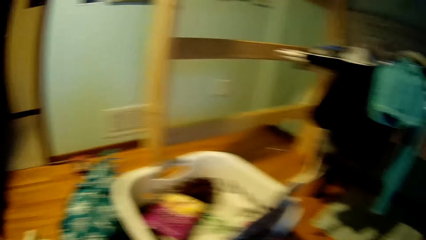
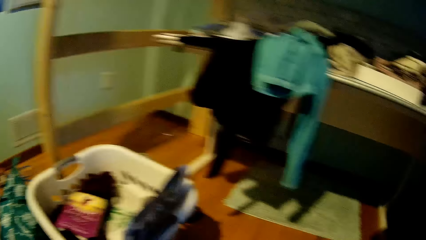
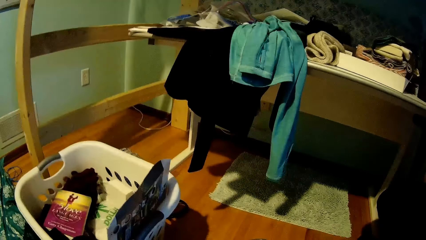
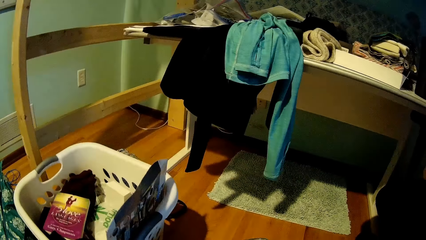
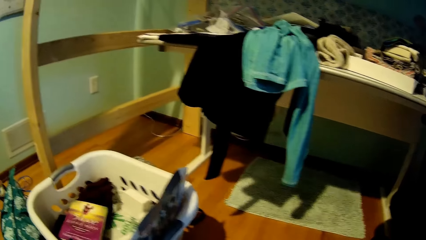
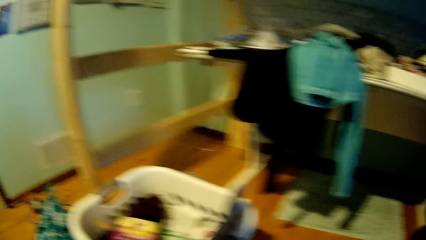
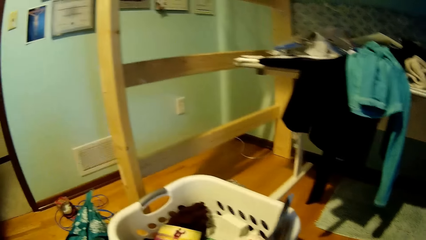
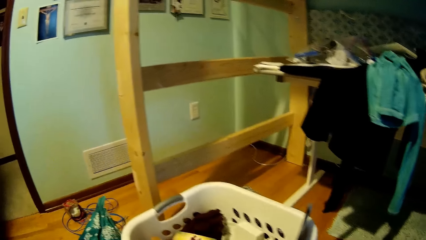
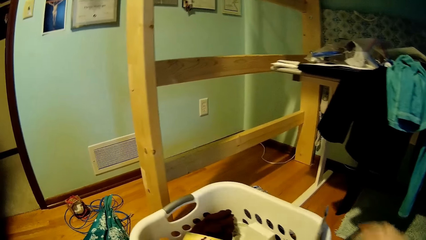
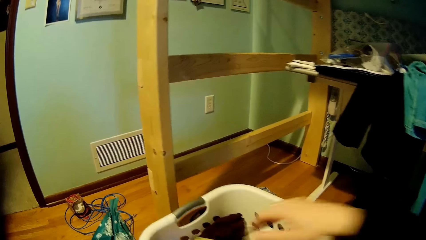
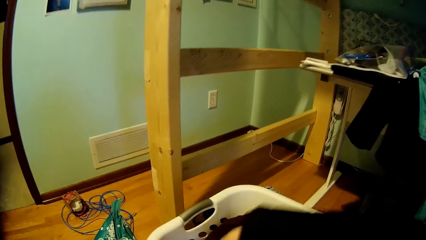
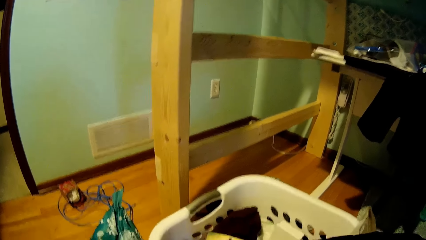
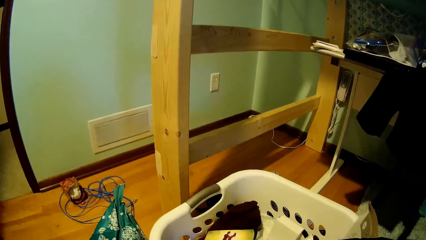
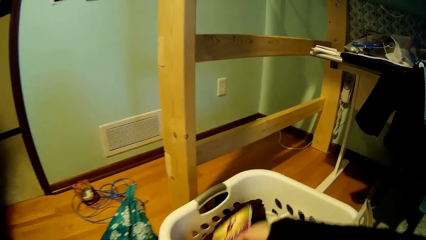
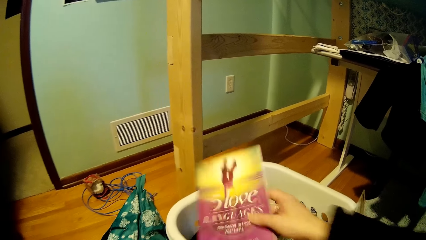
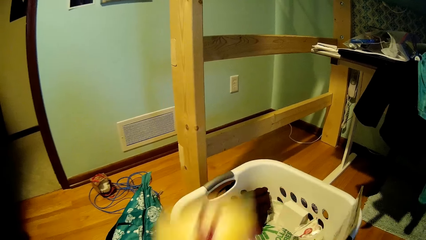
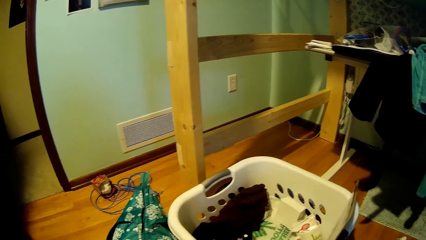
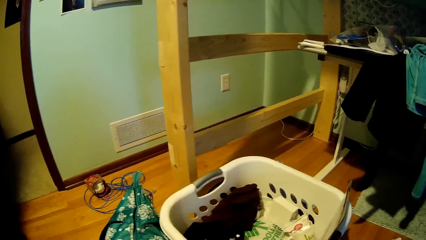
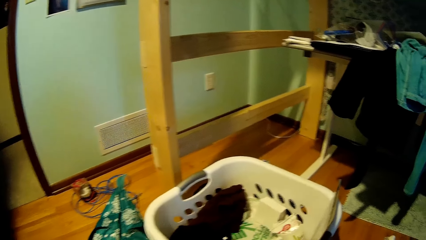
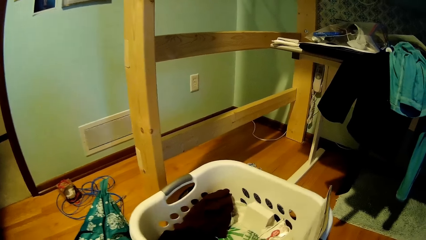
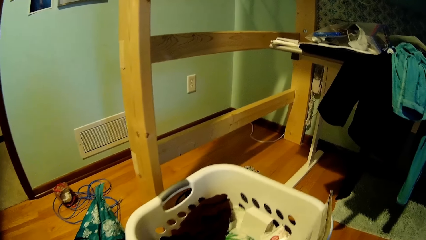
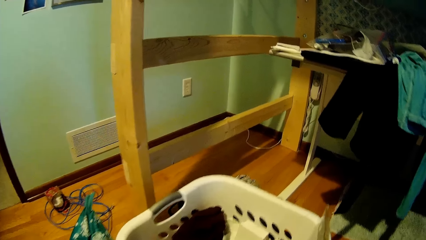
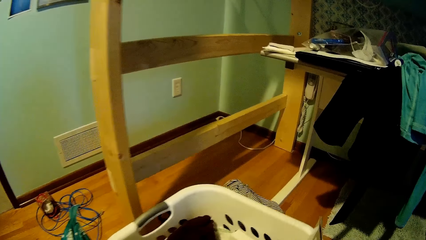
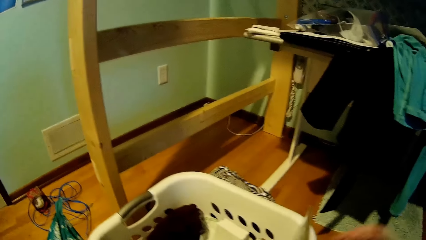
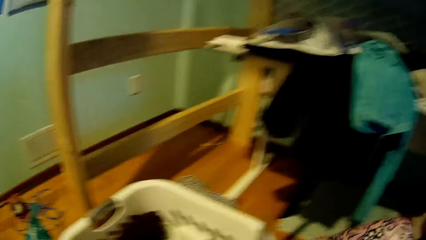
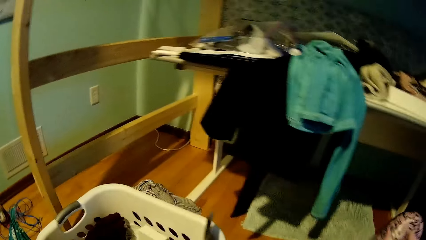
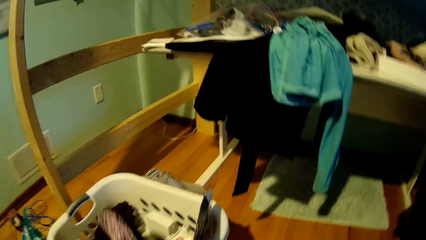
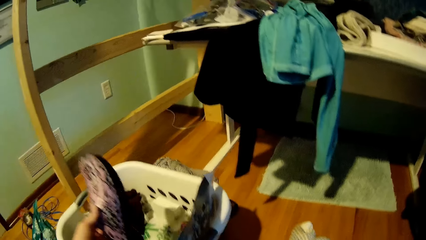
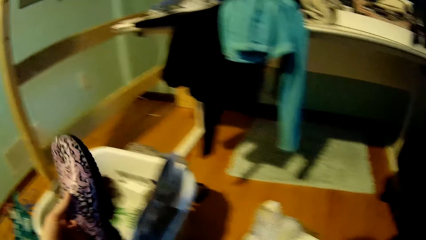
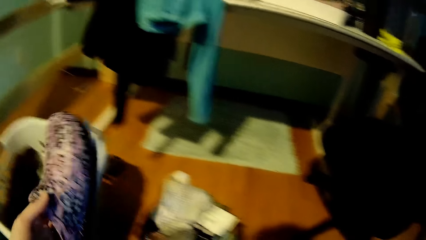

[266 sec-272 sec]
The camera wearer picks up a book from the basket. They pick up shoes.

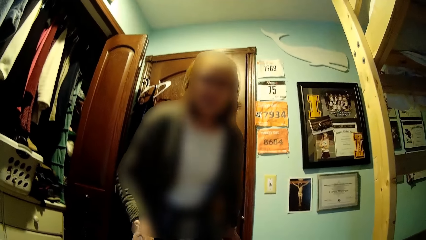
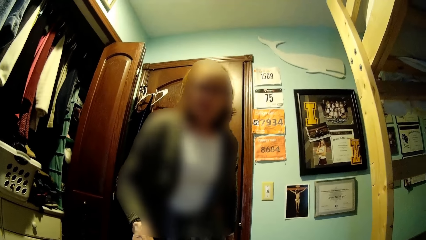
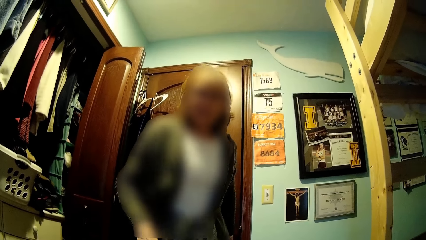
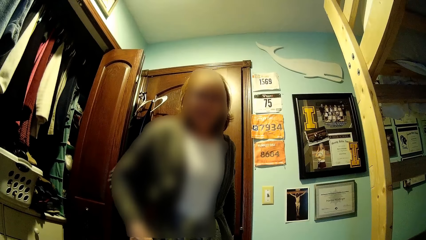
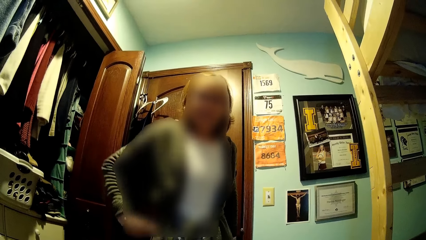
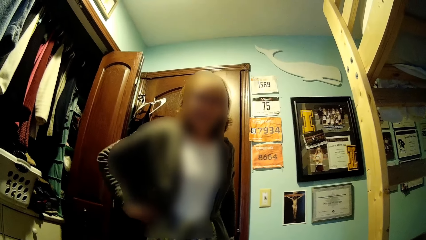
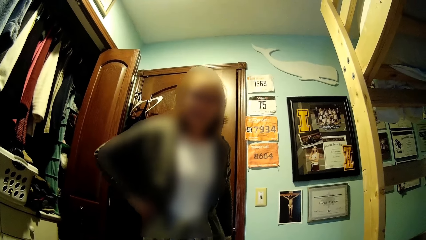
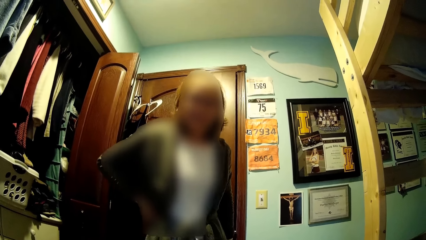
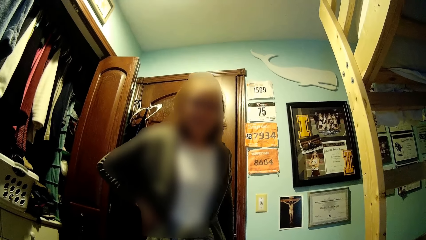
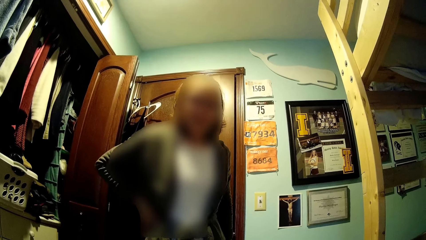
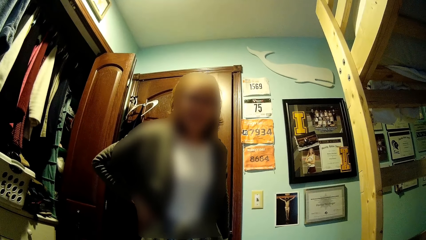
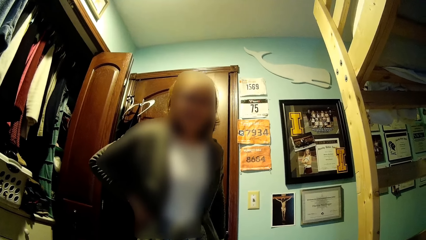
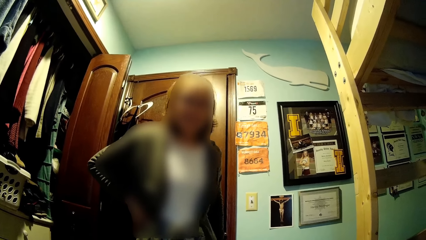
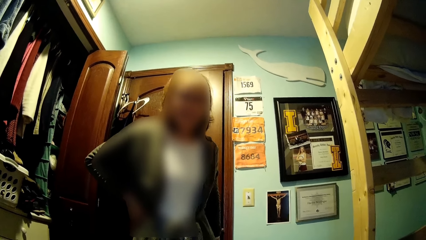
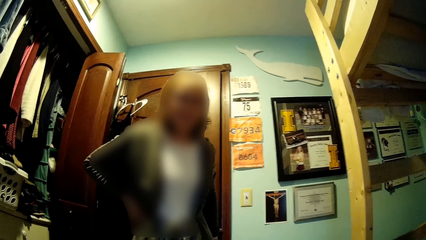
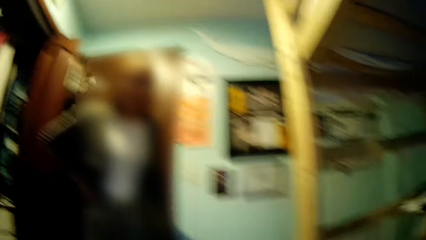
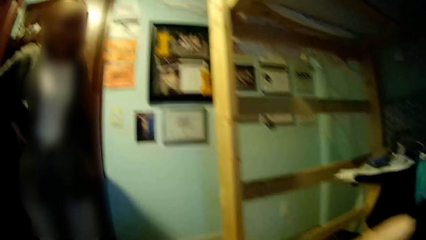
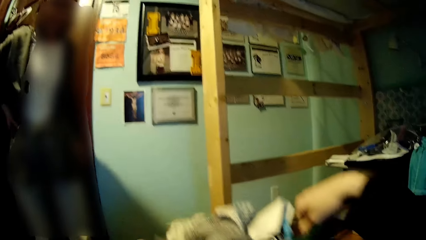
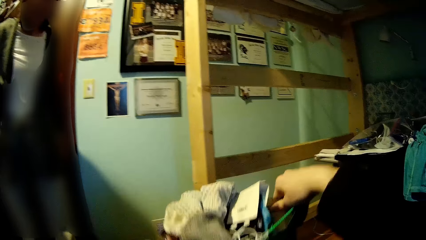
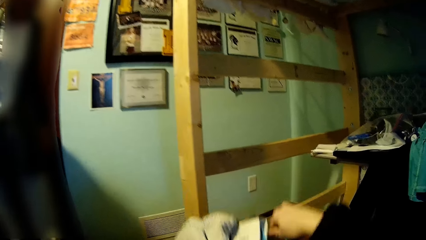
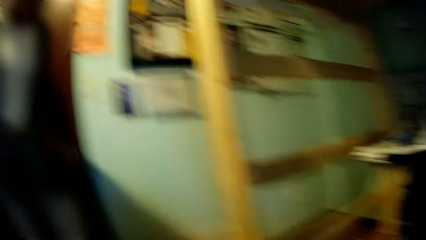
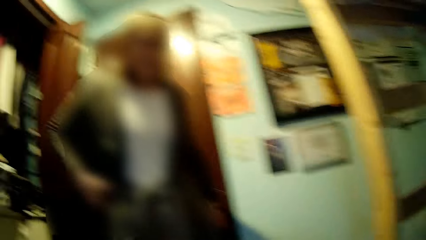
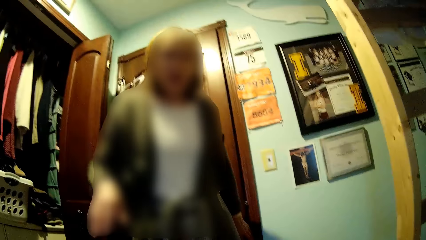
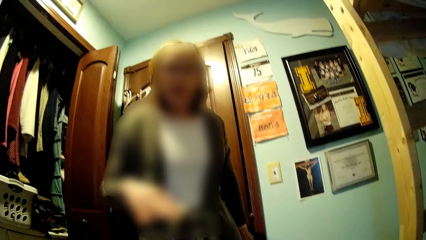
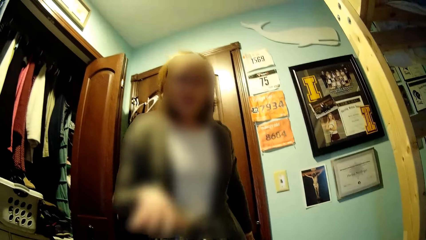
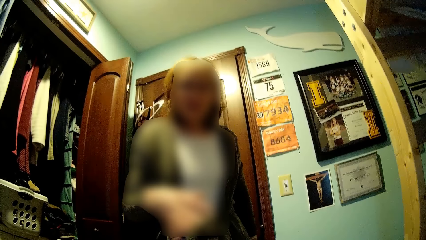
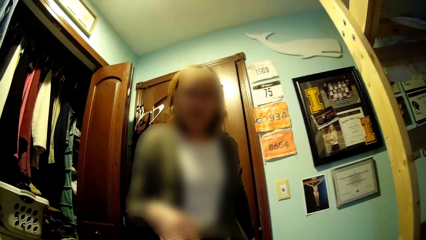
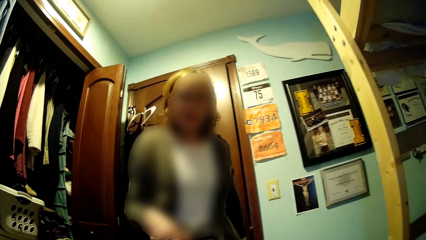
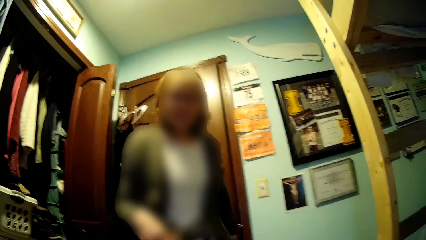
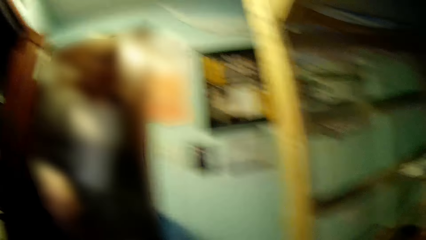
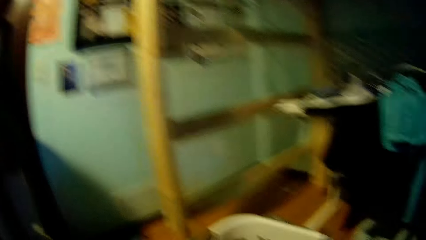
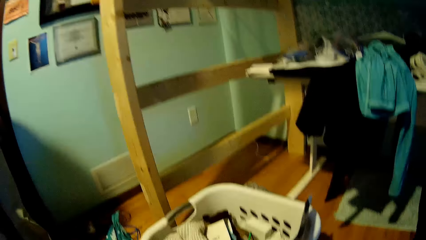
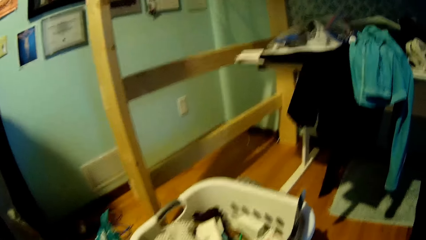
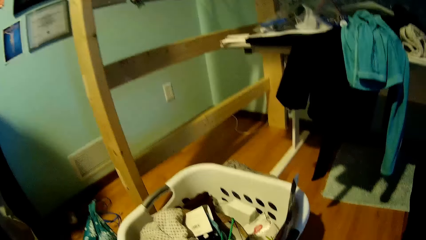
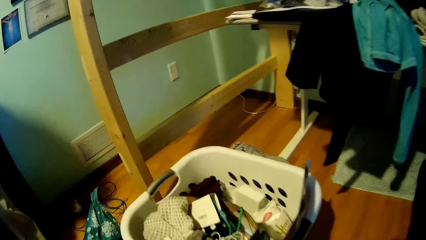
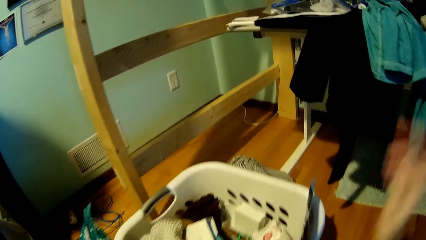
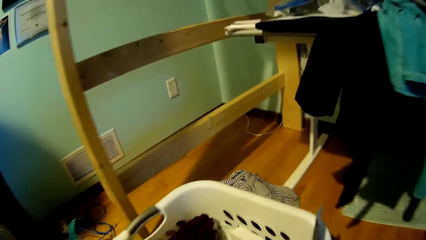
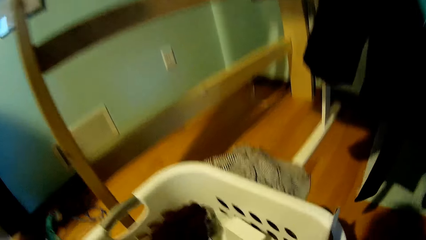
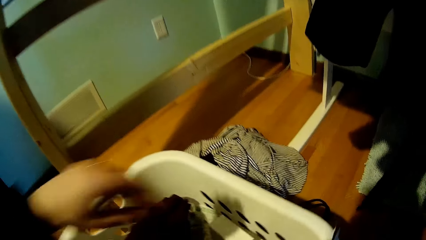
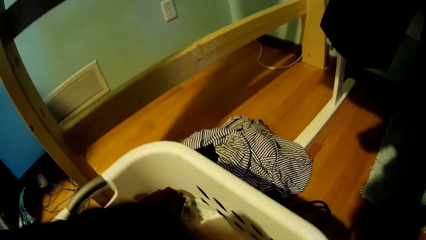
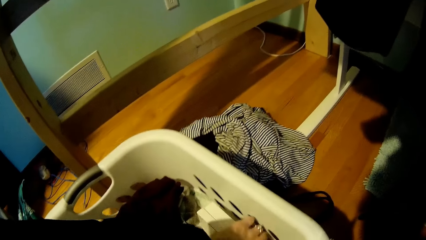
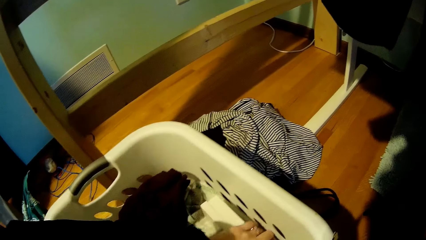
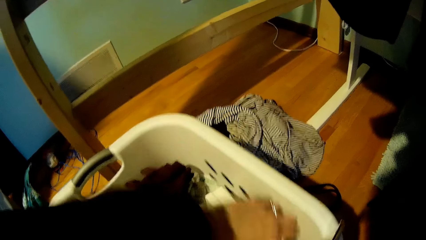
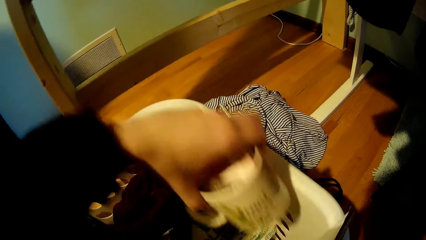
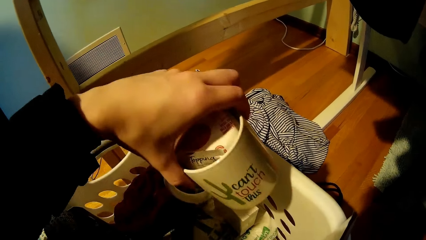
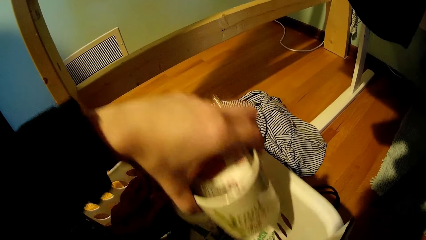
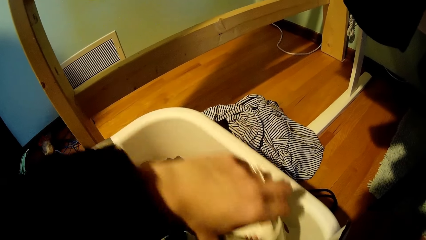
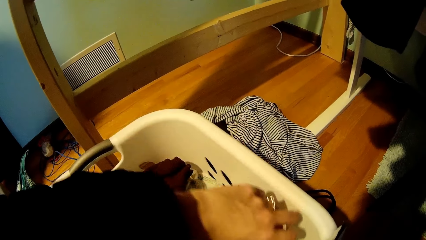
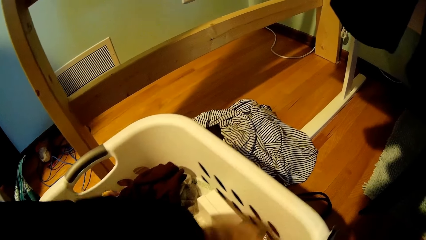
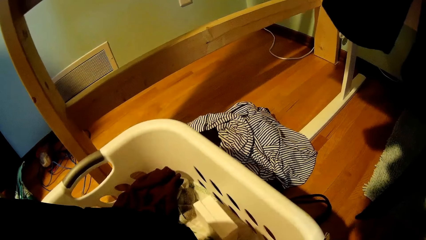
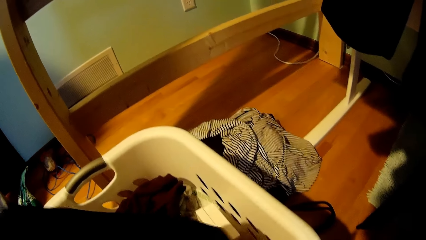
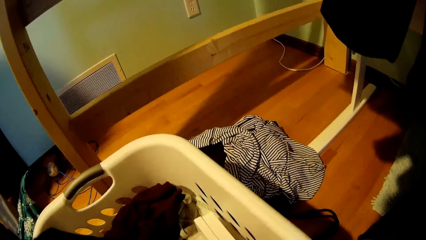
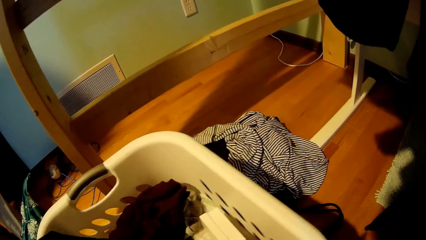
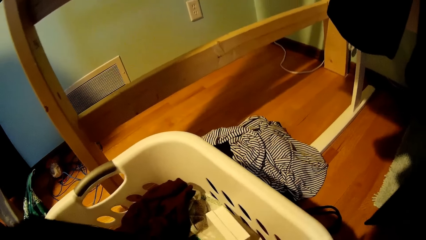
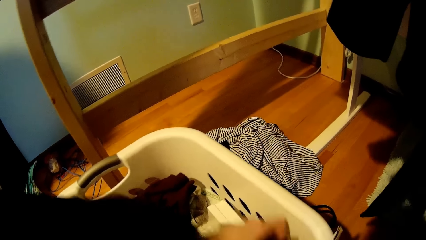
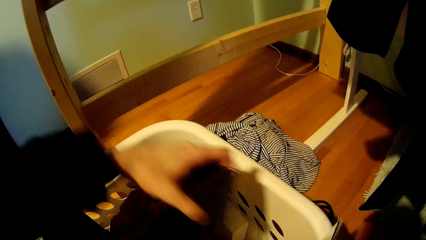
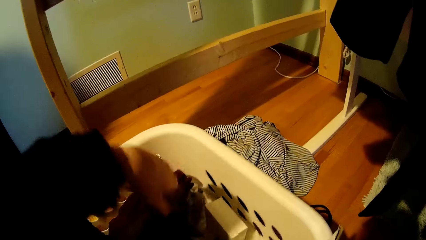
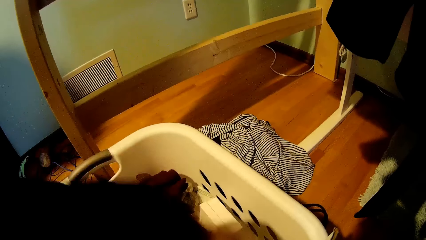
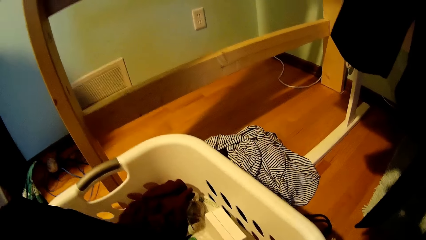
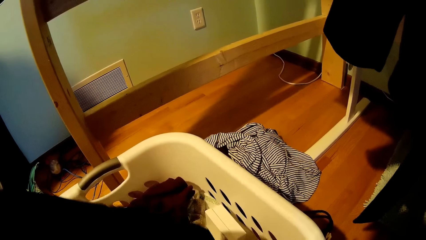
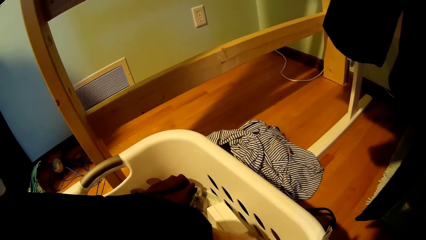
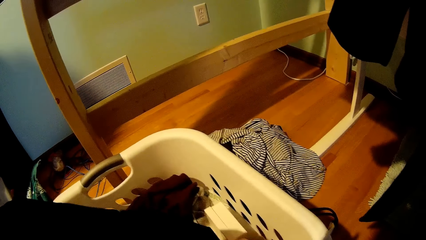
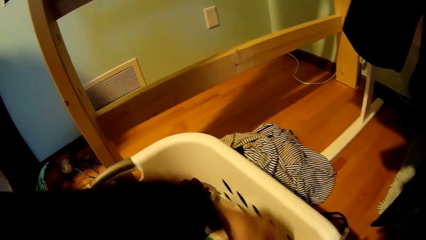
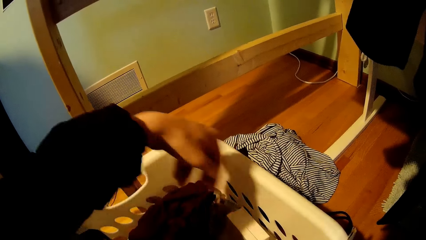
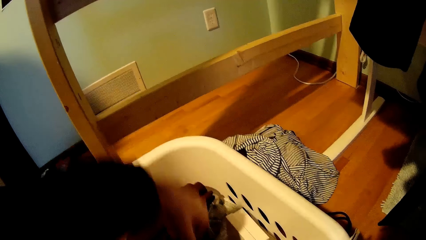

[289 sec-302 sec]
A woman stands beside the camera wearer. The woman moves her hands. The camera wearer puts the clothes aside. The woman talks to the camera wearer and moves her hand. The camera wearer looks around. They pick up a cup from the bucket. They put the cup in the bucket. They pick up the cloth and drop the cloth.
